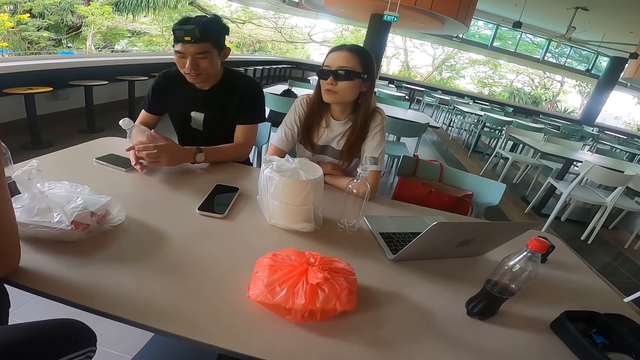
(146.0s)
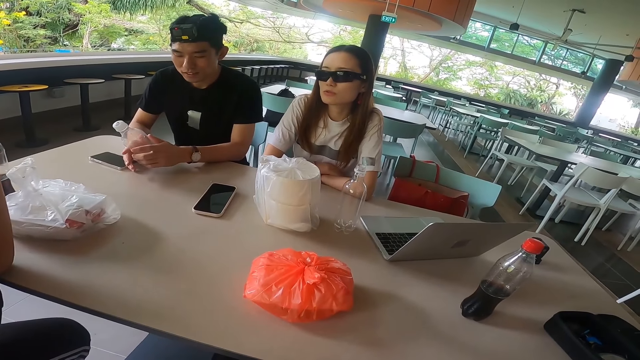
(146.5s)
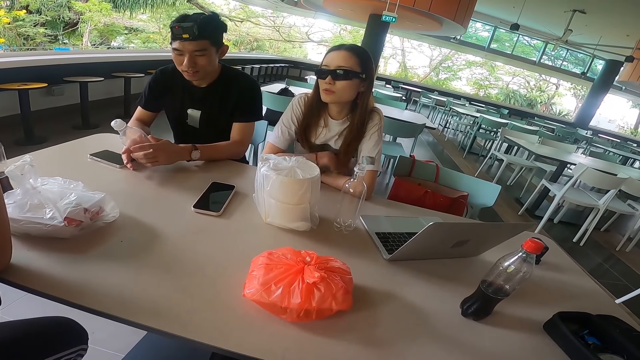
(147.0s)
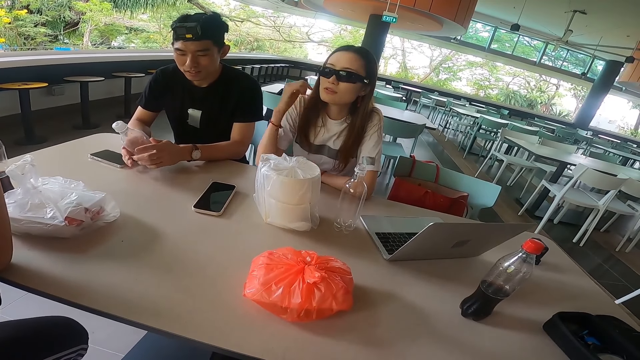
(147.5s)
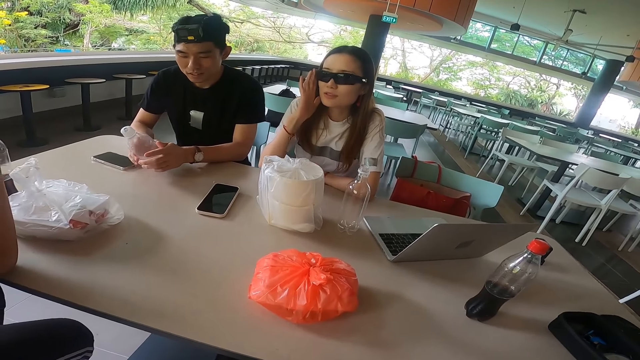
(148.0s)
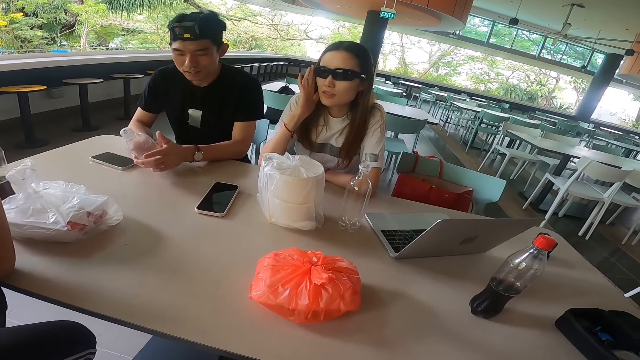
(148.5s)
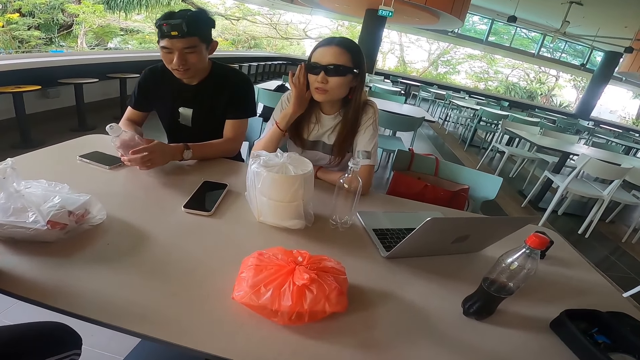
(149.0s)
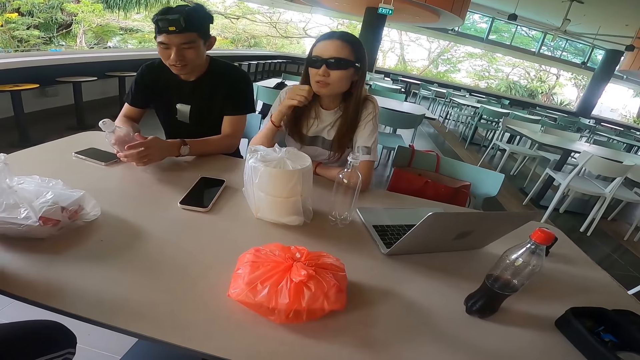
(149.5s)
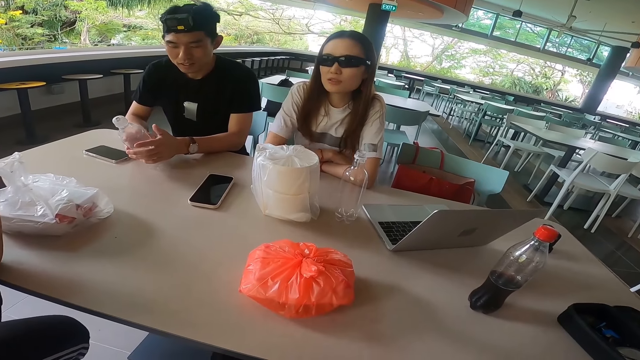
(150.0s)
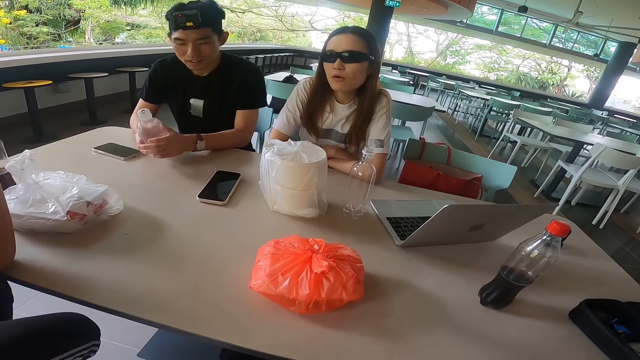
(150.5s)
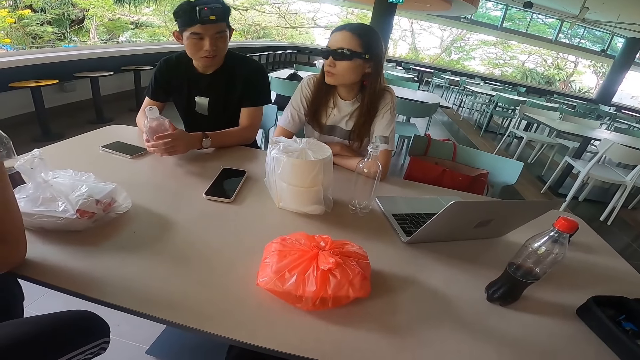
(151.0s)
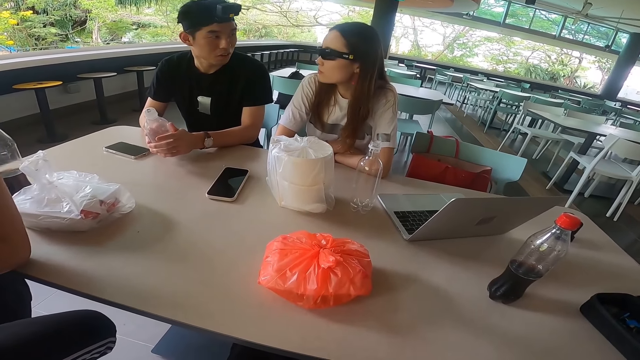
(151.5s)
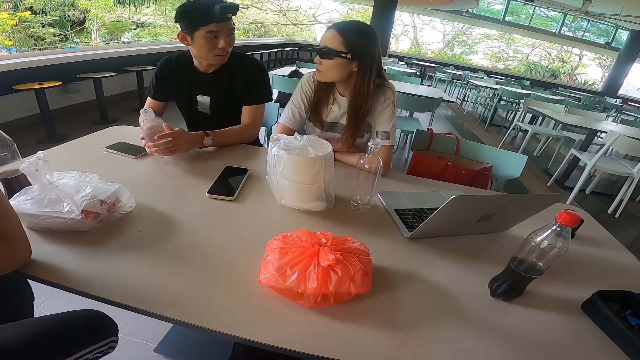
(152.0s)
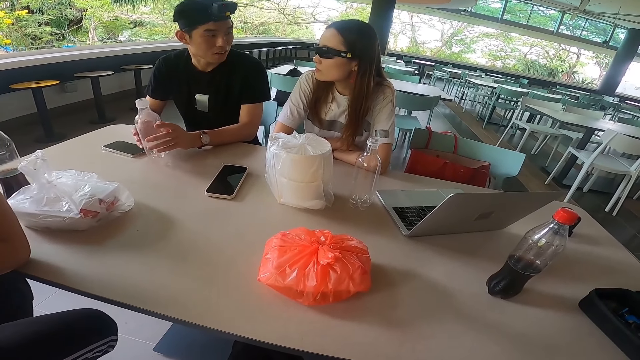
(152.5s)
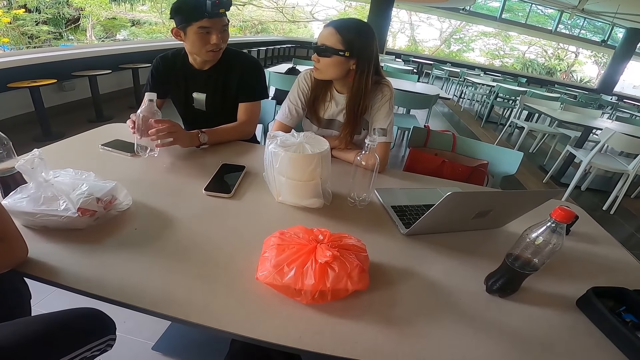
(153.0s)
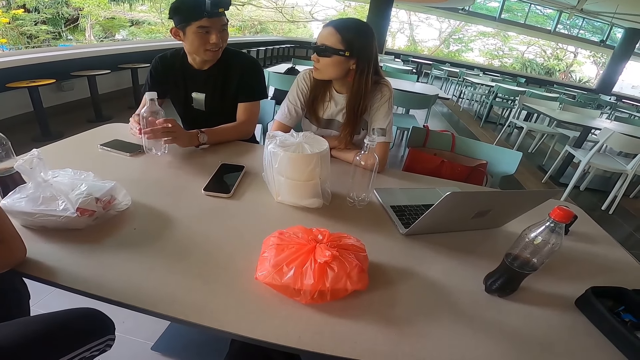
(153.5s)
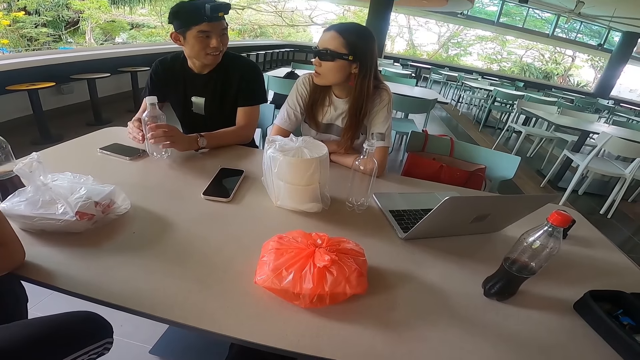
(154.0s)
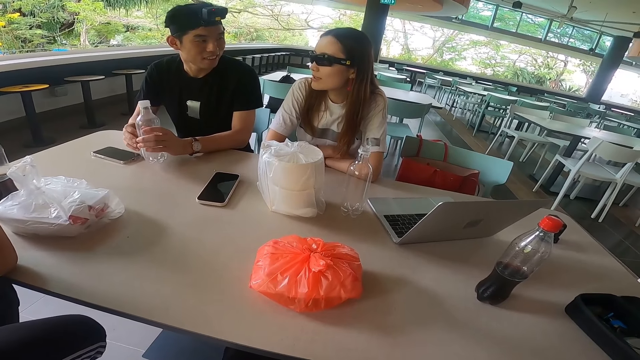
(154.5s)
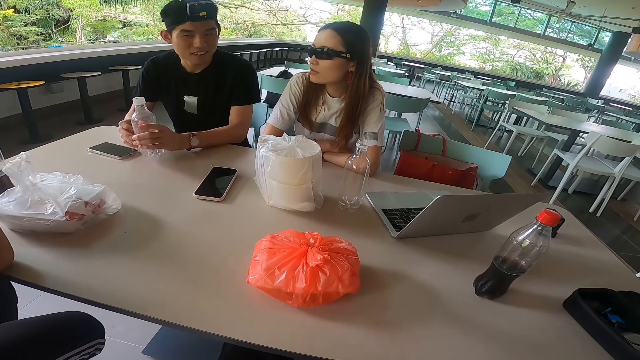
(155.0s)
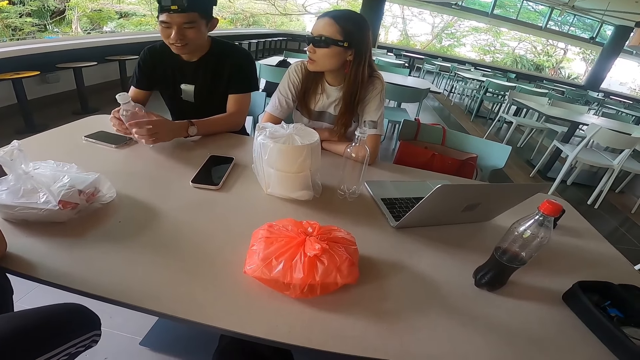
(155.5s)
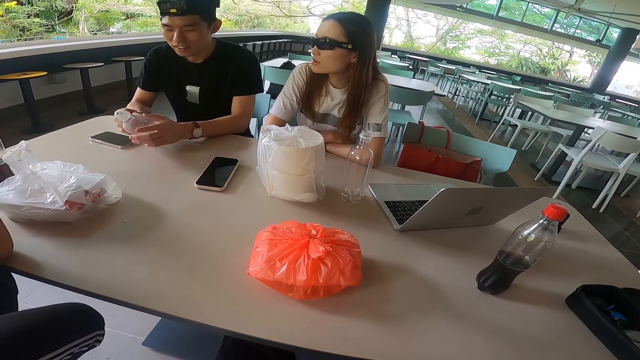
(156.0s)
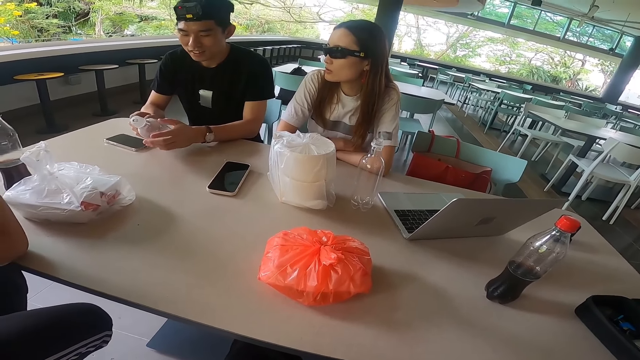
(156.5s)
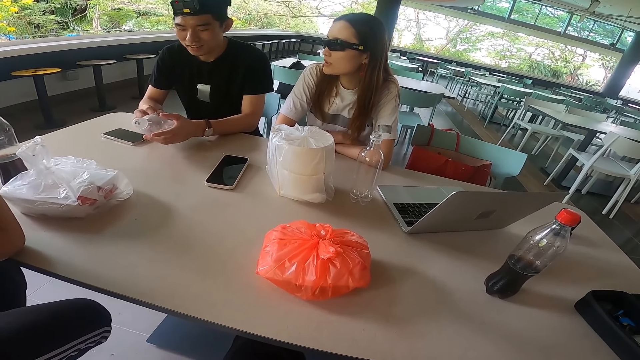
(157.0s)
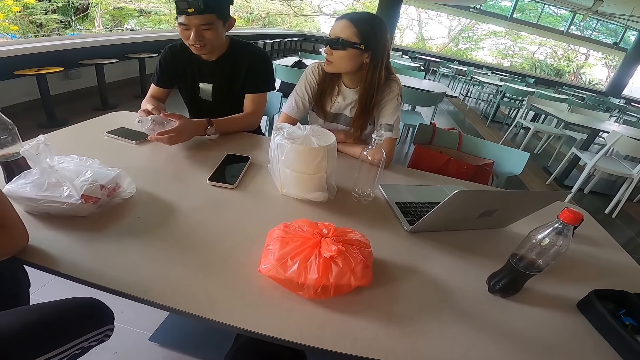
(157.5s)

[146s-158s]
The camera wearer touches the spectacles with the right hand. They lean the right hand on the table. A lady stares at a man.

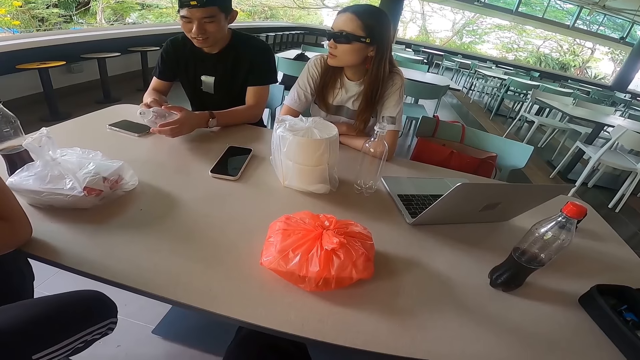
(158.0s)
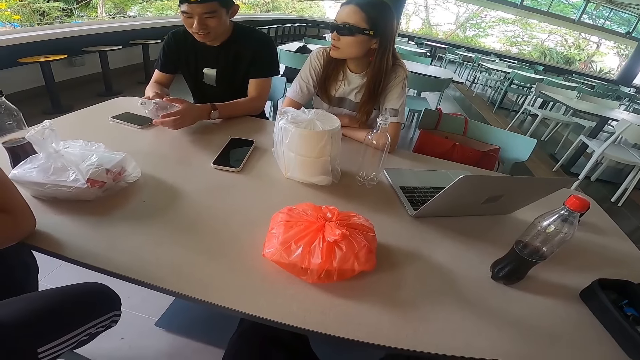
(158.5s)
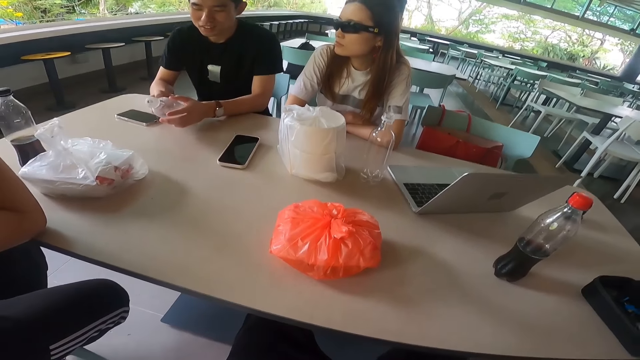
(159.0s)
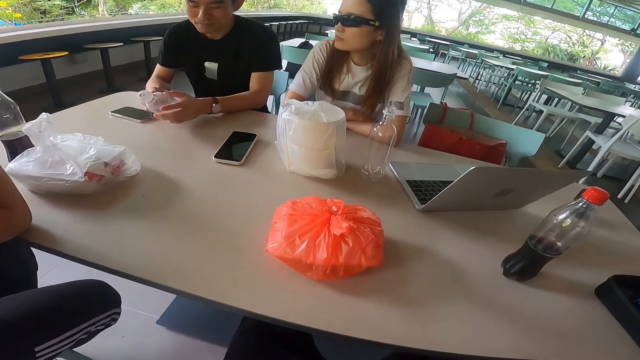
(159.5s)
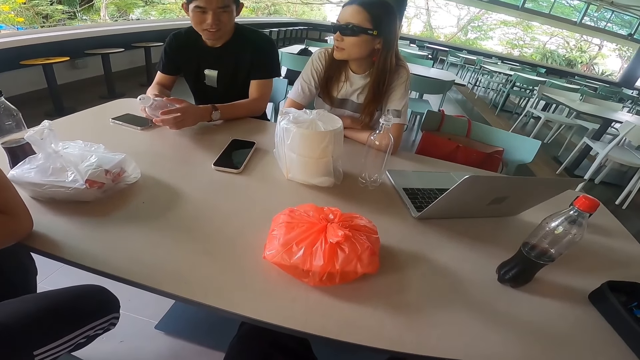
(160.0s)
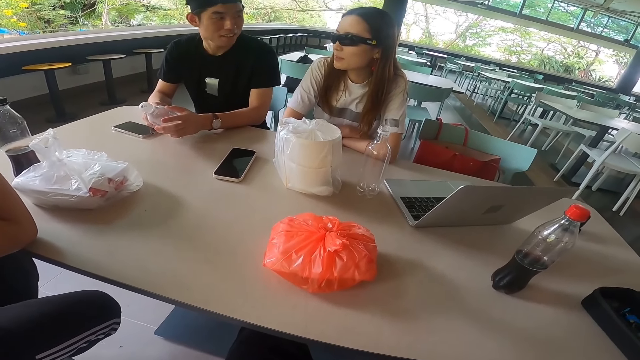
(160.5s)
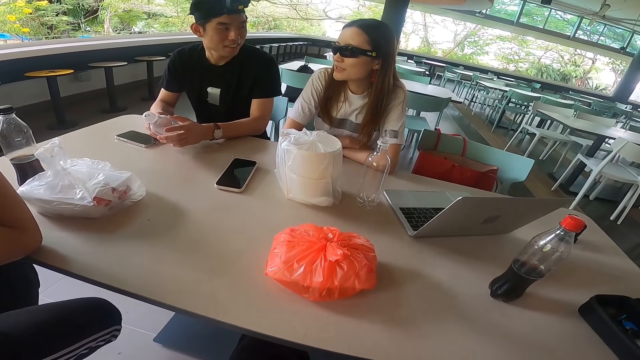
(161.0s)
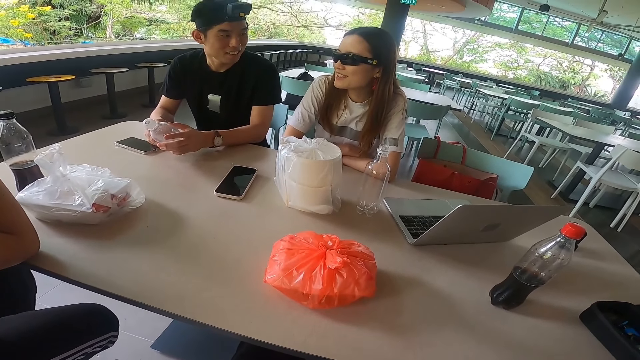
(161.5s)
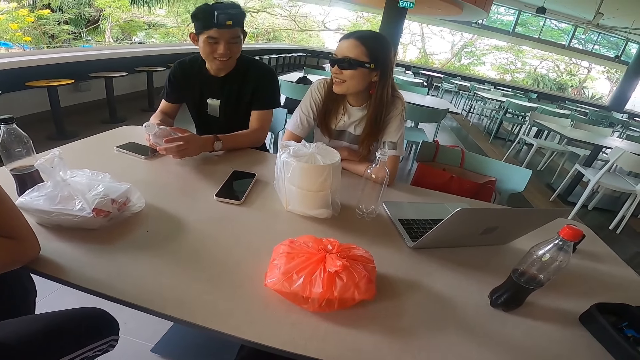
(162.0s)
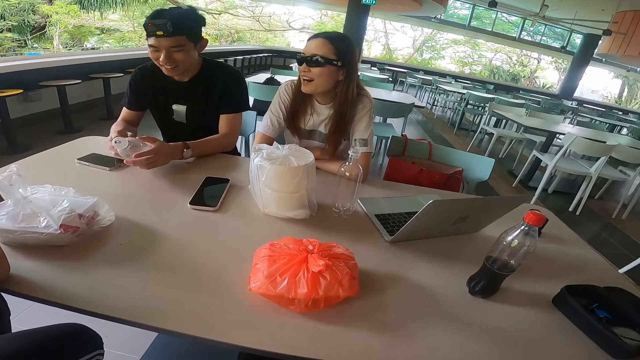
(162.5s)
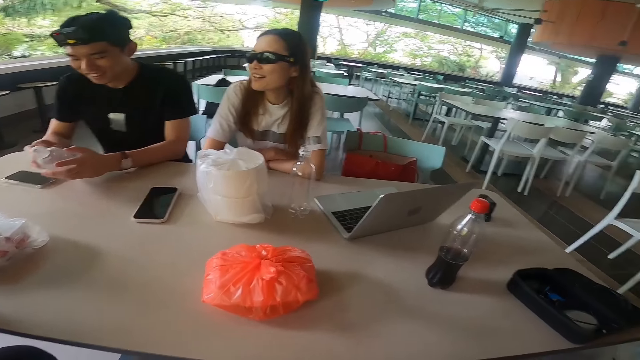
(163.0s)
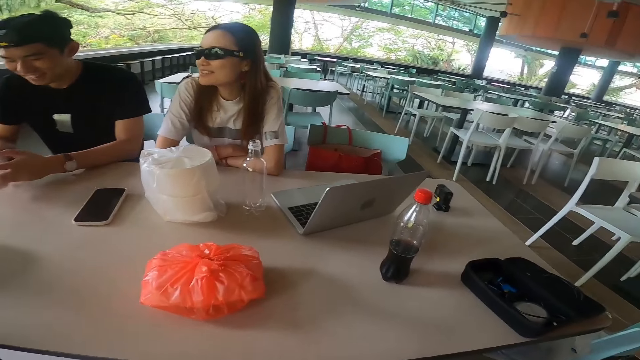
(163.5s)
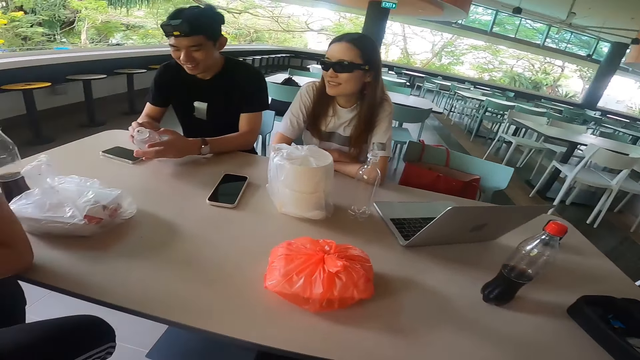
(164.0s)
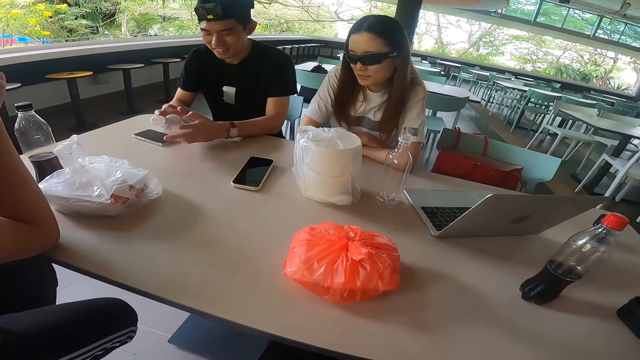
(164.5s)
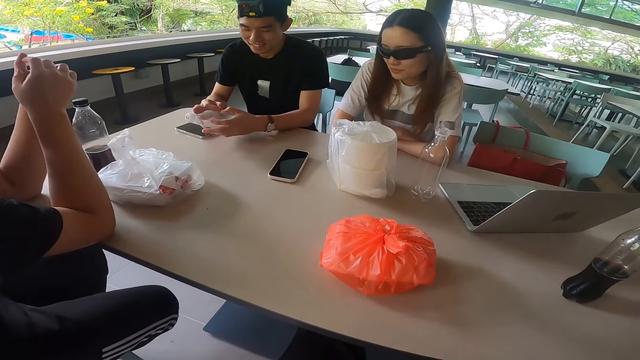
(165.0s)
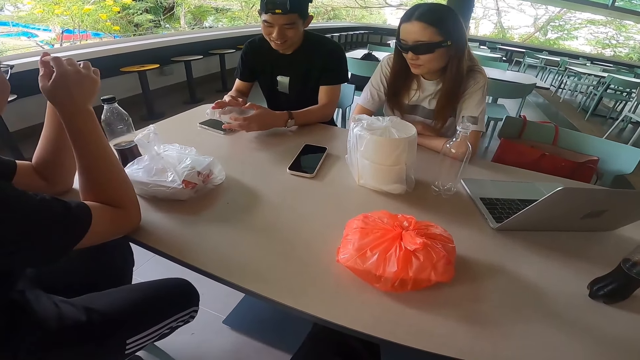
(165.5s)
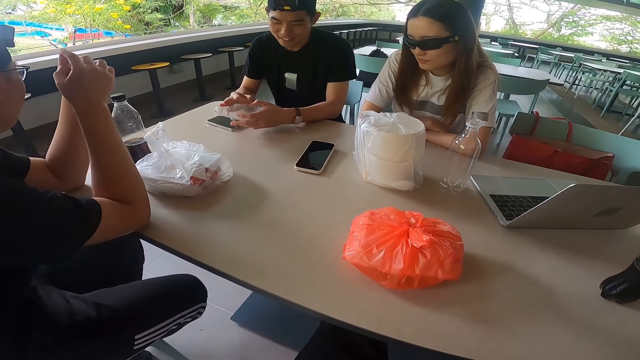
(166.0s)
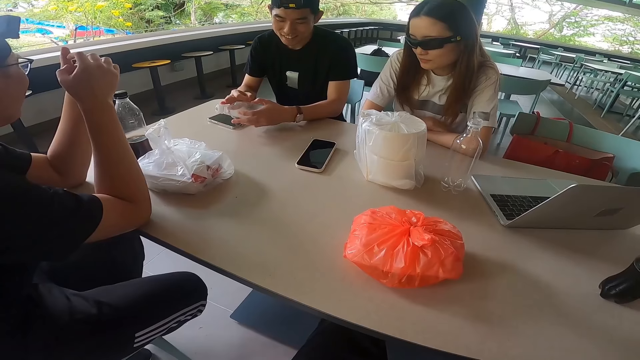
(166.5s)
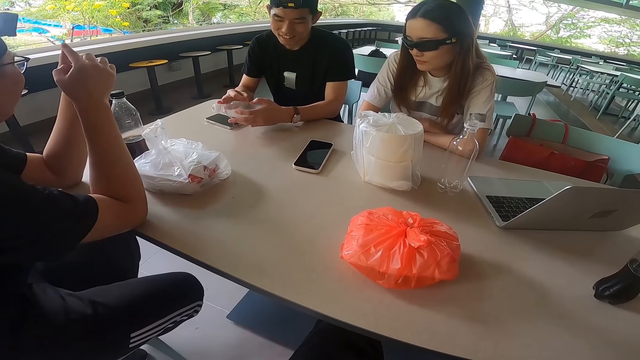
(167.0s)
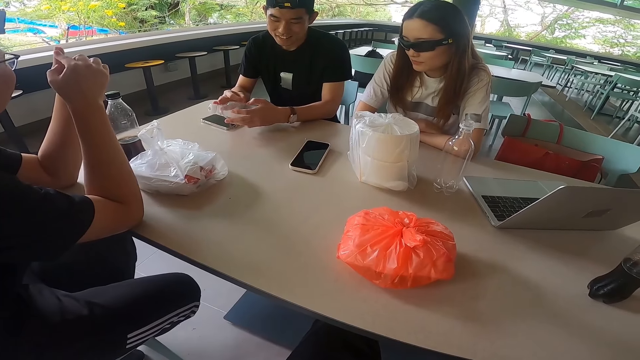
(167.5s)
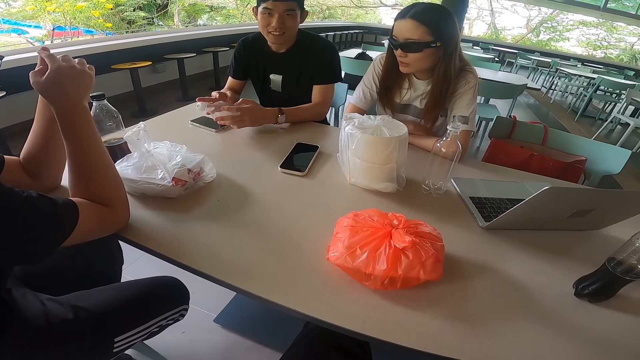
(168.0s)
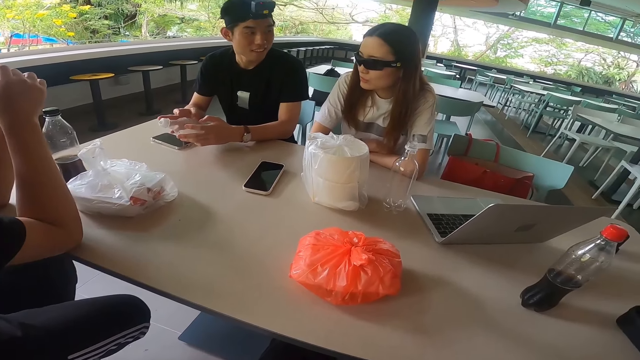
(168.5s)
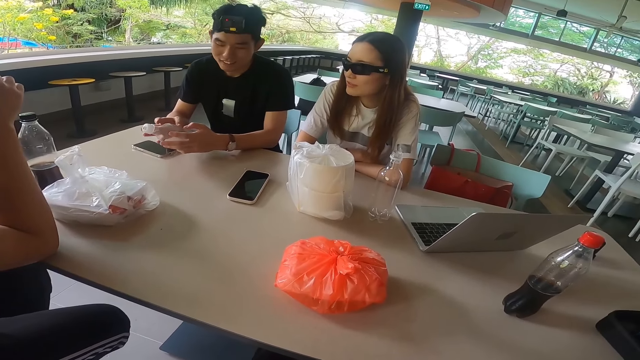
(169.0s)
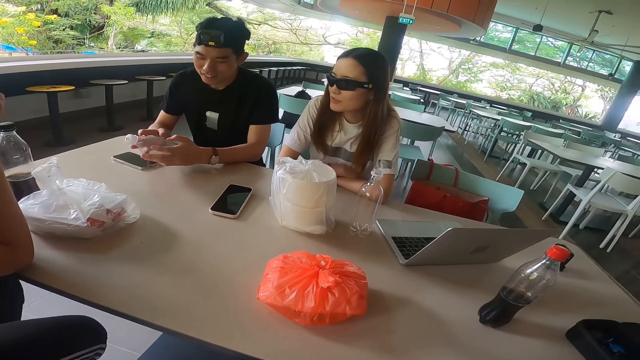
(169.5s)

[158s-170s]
The camera wearer stares at a lady.
